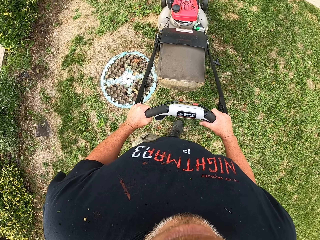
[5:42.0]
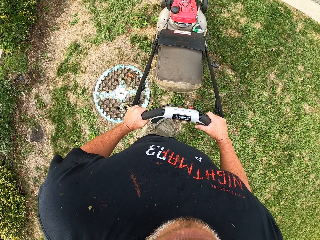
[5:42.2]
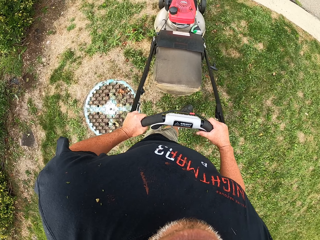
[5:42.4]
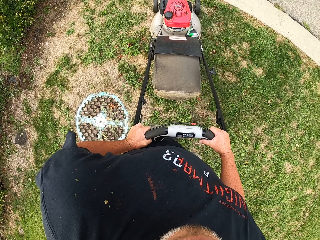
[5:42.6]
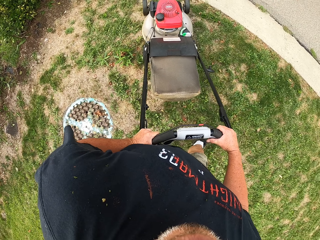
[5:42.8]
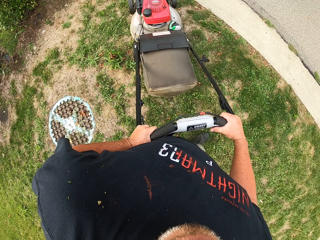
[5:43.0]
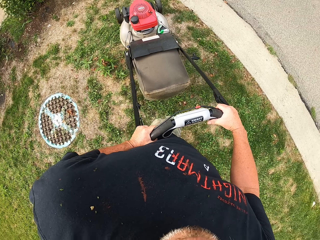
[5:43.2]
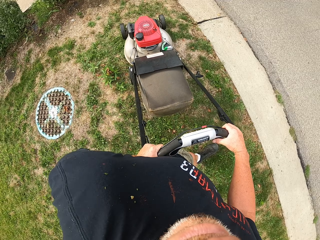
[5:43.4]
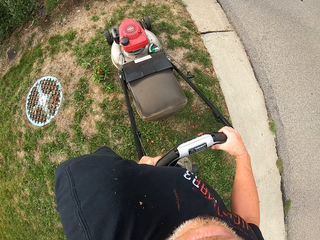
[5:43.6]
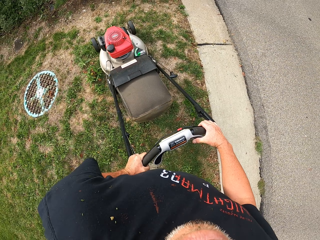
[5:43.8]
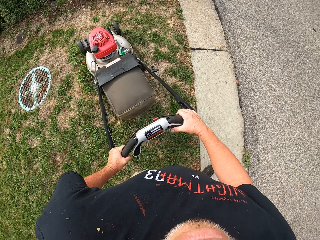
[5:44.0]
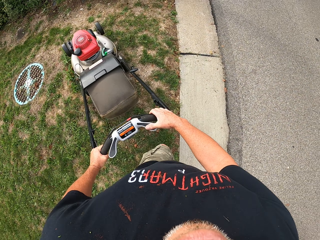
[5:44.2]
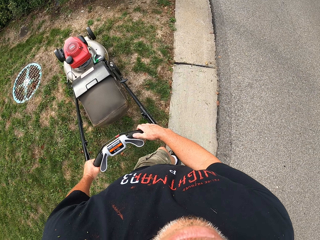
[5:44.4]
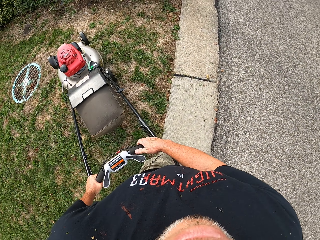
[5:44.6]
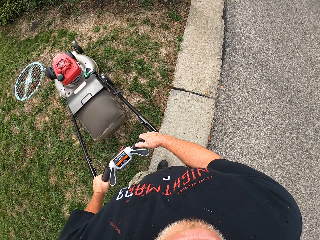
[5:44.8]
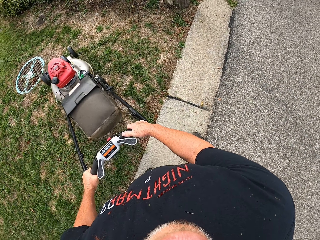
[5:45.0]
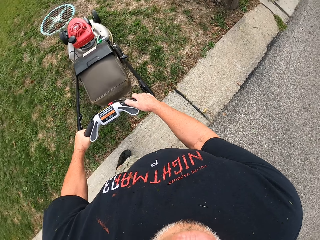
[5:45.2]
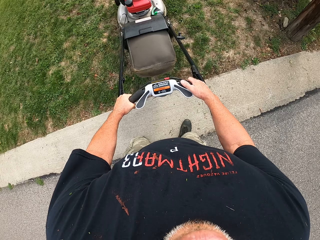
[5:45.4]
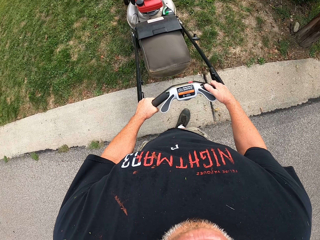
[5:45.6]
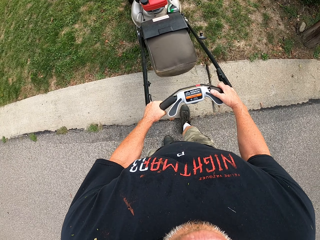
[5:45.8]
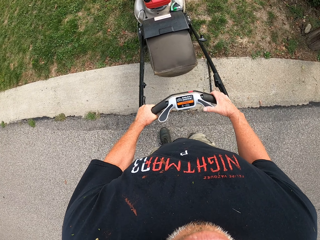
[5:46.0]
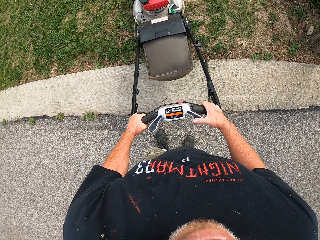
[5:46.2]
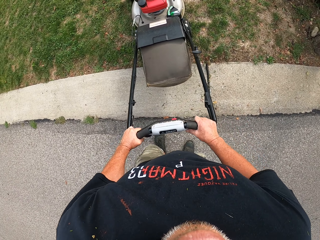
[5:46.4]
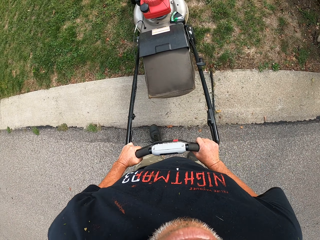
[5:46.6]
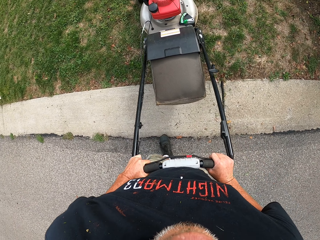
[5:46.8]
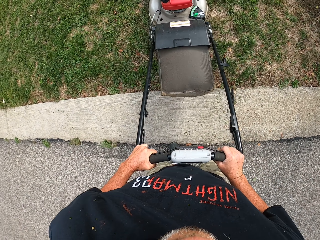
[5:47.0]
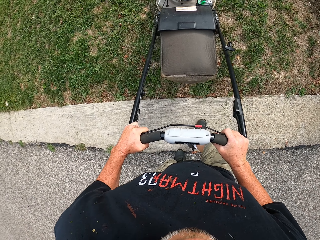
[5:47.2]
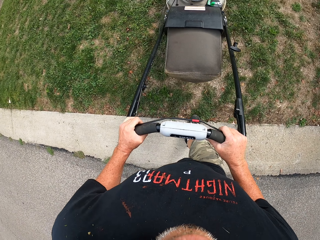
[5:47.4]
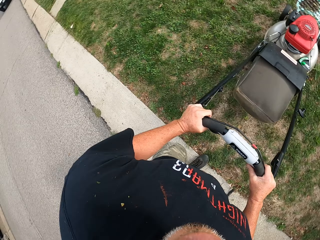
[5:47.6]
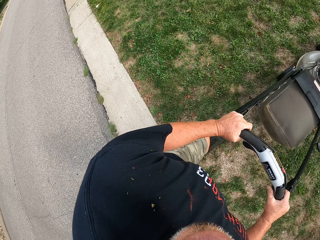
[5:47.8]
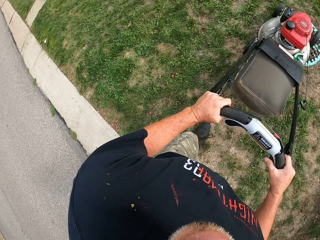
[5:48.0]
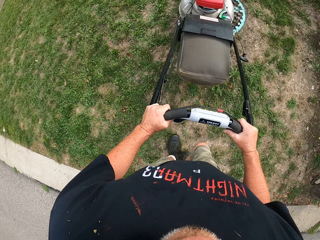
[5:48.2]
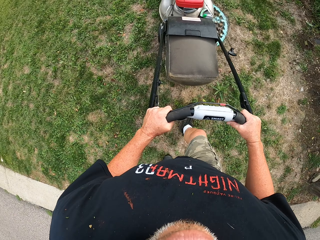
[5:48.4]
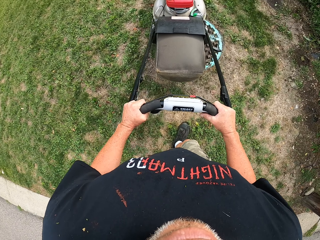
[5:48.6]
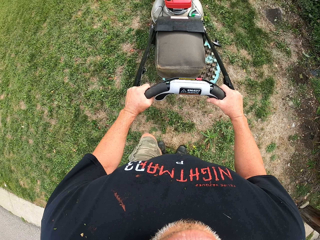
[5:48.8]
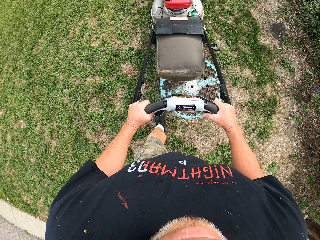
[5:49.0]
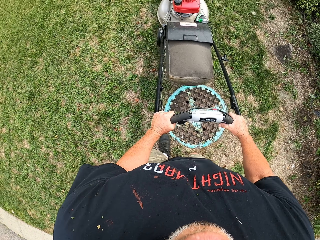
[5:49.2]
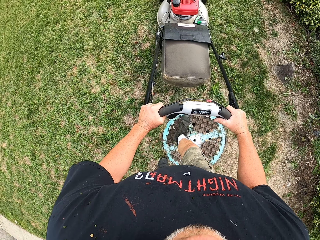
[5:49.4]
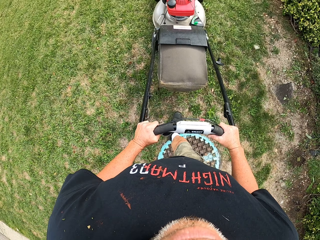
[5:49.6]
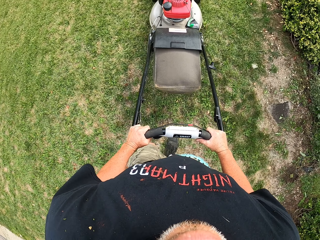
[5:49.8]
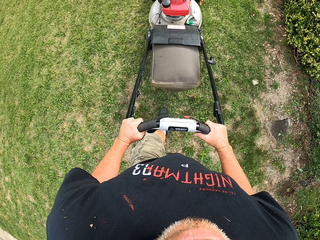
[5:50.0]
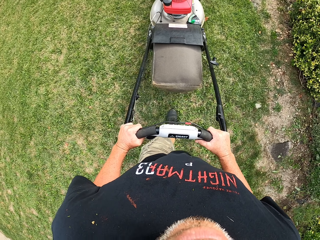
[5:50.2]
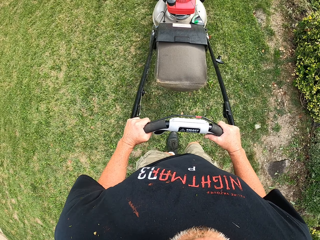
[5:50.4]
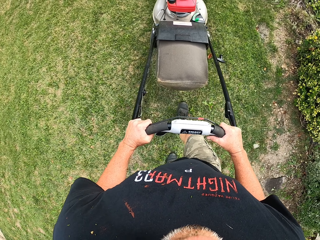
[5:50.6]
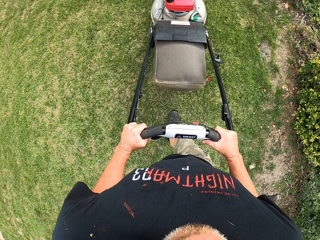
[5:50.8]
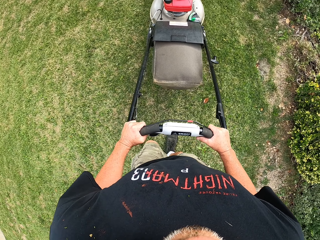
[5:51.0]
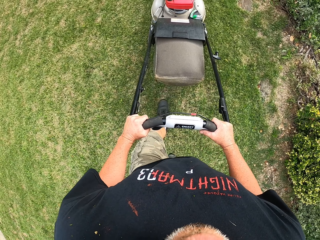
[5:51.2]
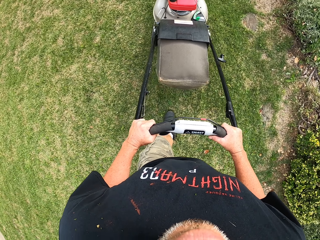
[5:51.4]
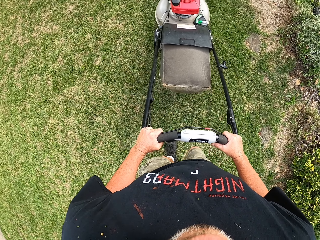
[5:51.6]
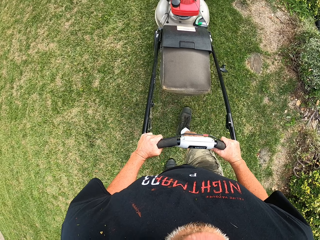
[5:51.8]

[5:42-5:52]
The camera wearer makes a U turn. They cut the grass with a lawn mower.

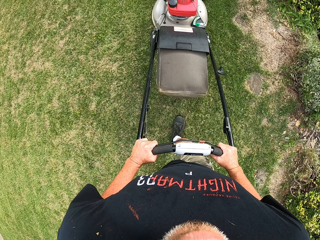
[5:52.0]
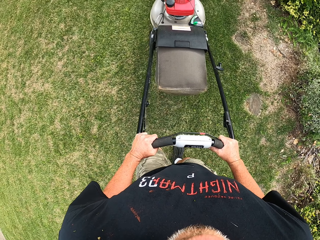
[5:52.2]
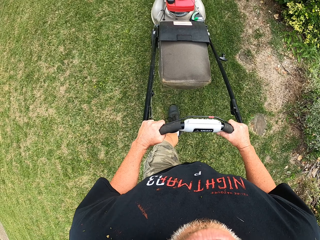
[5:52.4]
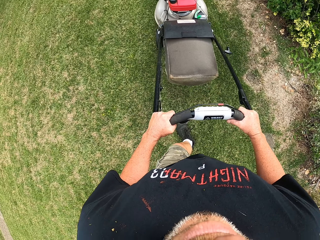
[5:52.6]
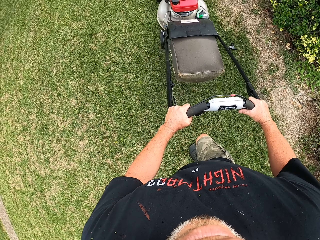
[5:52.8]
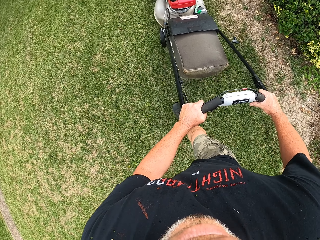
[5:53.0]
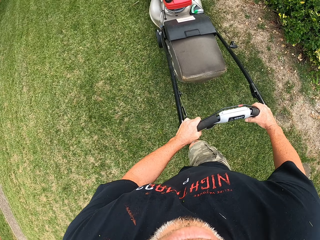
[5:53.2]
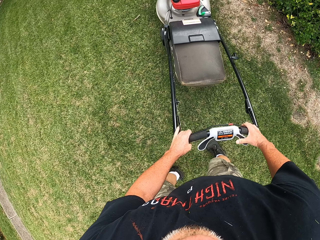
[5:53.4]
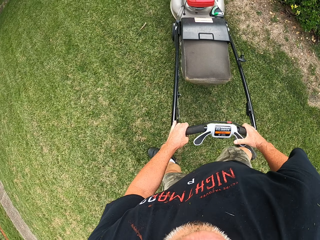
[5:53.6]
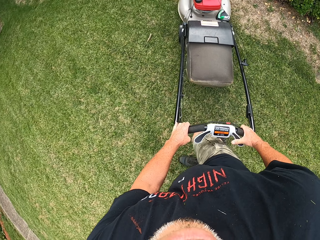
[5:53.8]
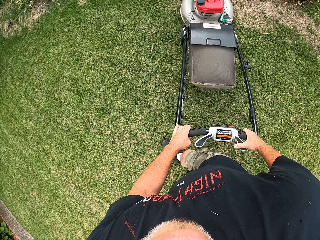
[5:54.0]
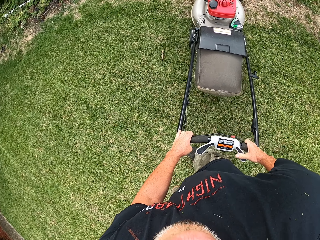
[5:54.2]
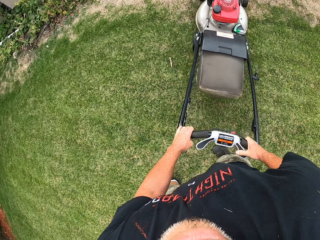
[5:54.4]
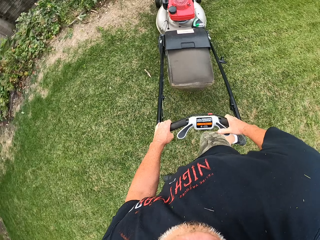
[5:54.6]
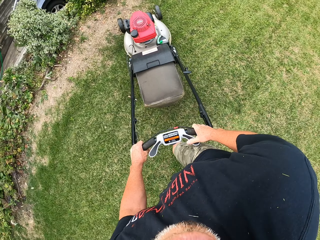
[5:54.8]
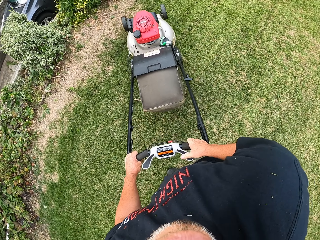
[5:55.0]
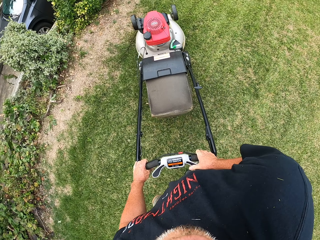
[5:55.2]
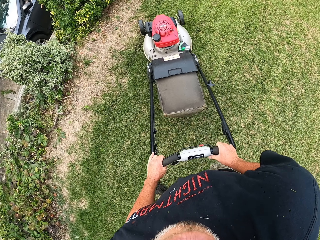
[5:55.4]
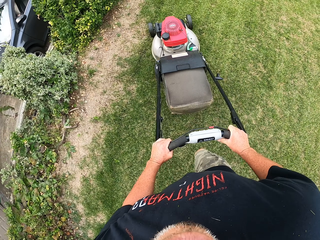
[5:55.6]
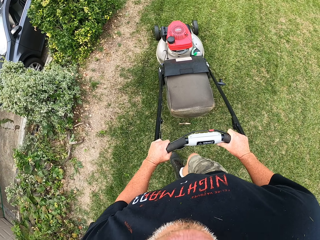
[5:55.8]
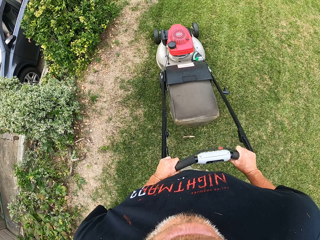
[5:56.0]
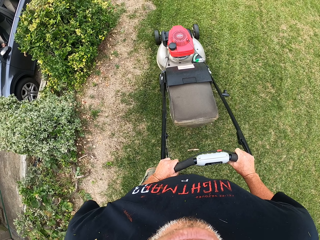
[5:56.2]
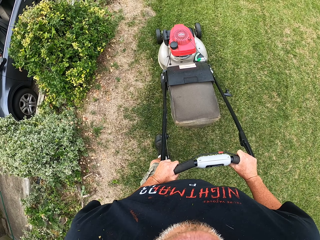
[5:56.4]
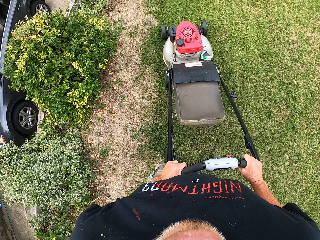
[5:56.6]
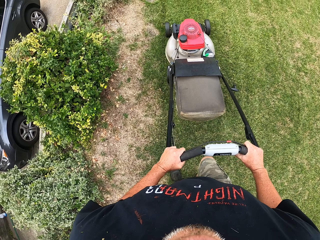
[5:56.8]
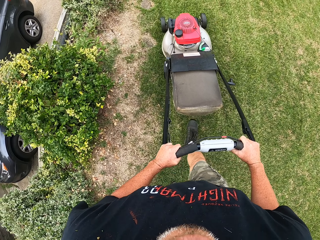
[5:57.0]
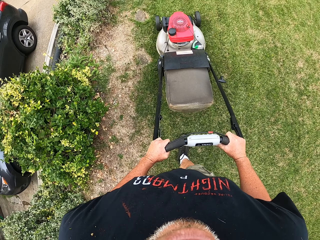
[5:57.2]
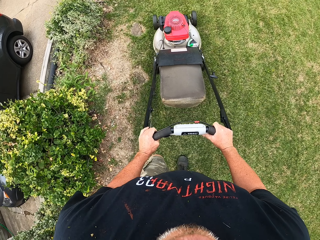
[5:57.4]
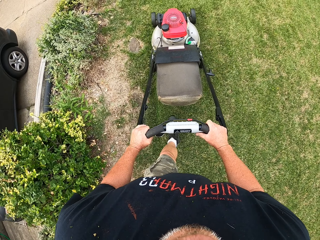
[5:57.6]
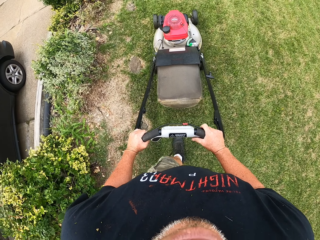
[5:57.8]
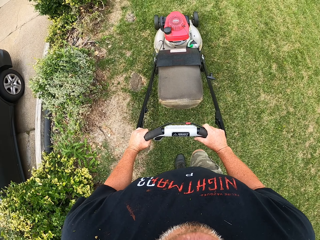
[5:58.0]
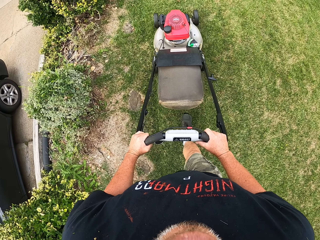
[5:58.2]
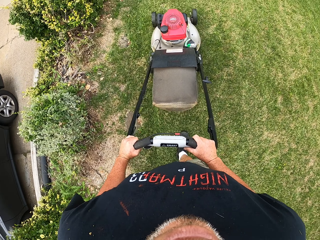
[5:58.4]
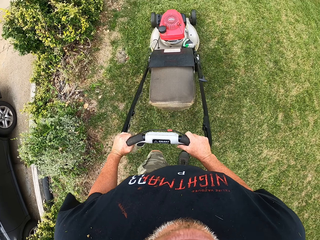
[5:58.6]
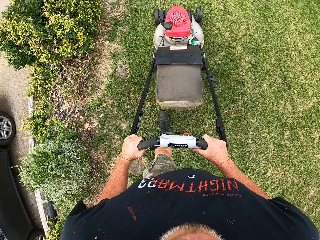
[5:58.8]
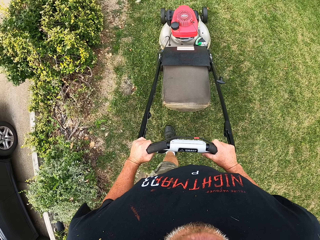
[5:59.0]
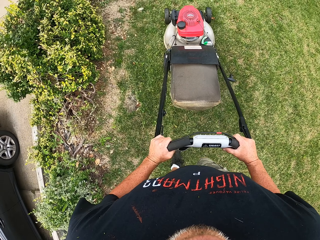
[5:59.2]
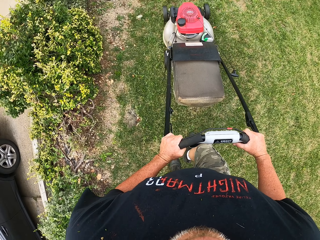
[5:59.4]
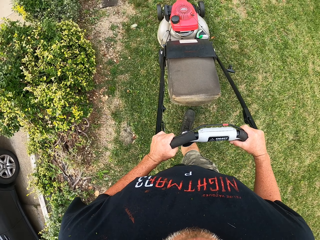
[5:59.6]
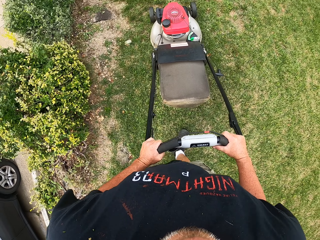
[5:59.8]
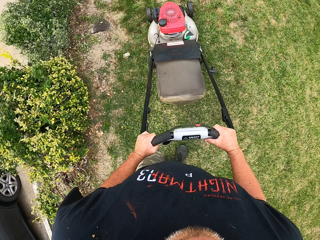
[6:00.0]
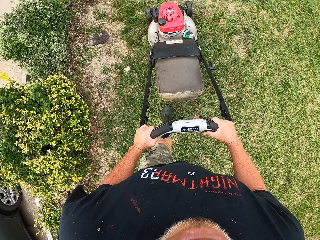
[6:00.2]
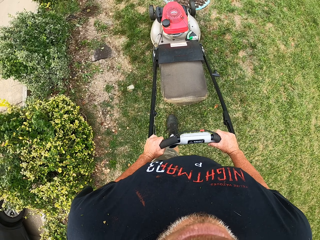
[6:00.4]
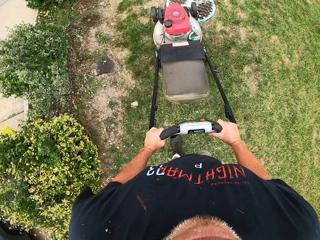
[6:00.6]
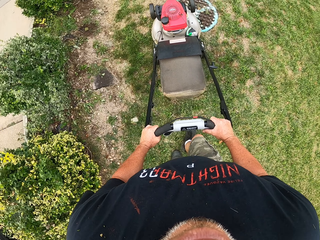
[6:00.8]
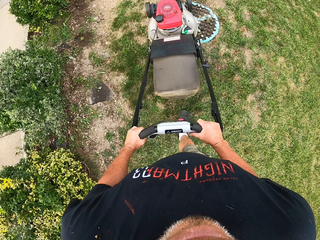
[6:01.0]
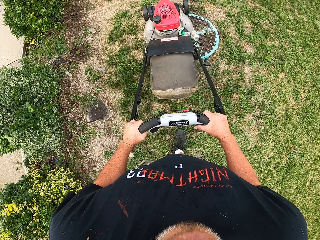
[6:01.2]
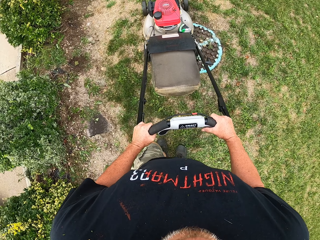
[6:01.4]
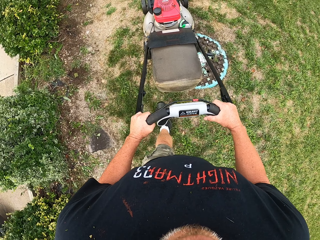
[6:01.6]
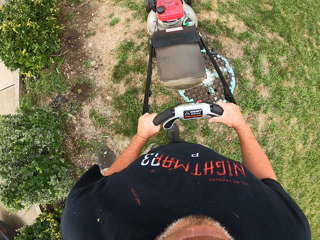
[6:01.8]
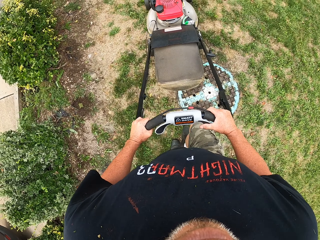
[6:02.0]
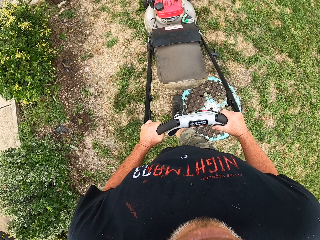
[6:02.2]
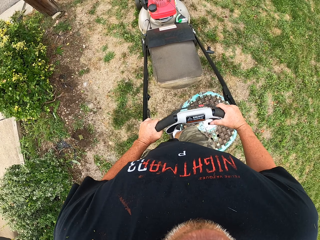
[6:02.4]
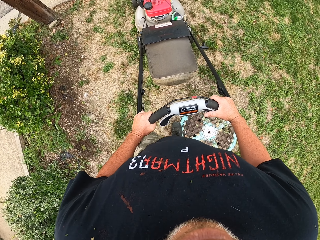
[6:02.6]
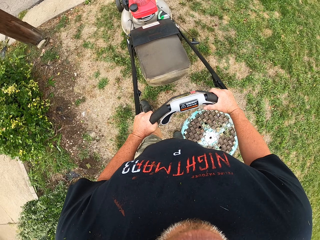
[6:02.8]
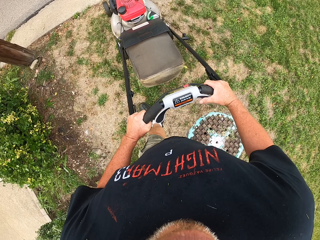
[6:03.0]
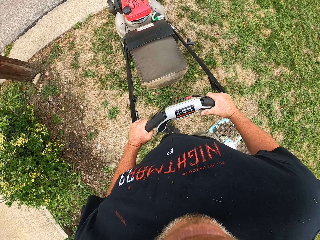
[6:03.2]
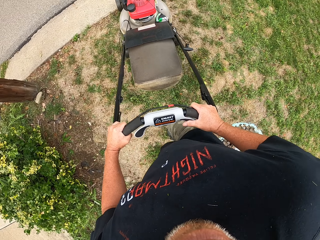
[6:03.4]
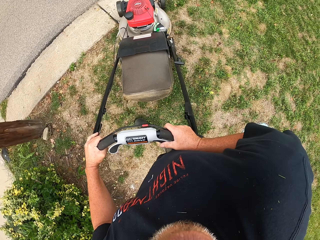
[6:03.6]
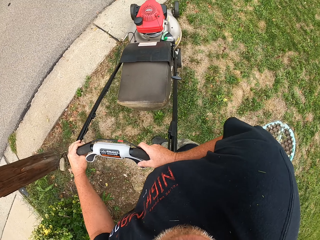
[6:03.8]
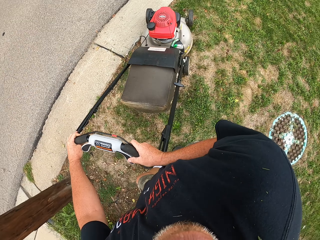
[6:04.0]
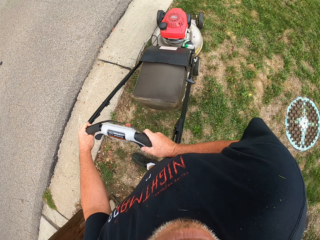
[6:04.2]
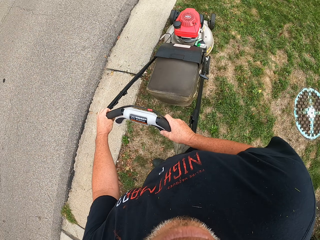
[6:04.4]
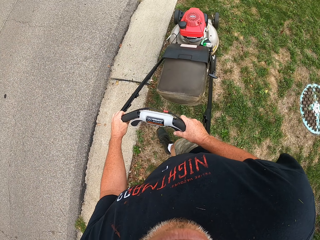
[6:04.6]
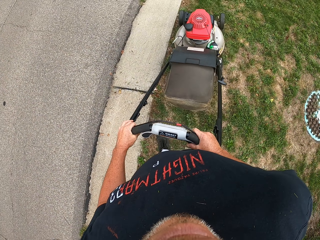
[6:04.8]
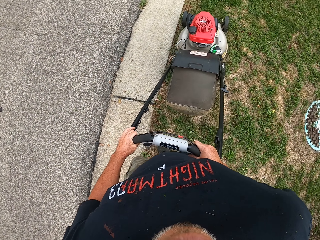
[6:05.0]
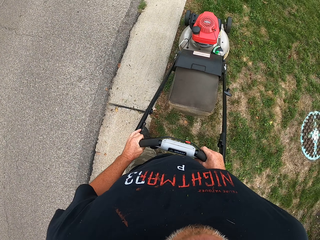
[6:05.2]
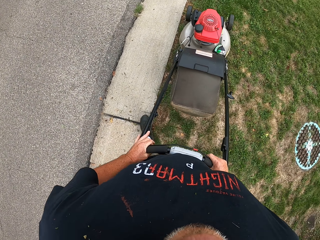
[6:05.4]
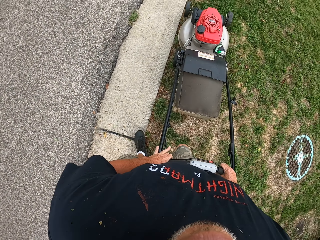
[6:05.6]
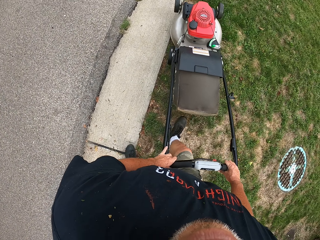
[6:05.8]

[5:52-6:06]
The camera wearer makes a U turn. They cut the grass with a lawn mower. They make a turn.
